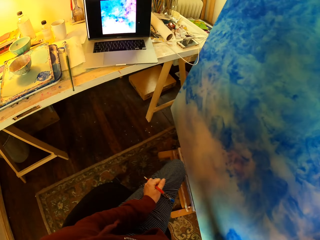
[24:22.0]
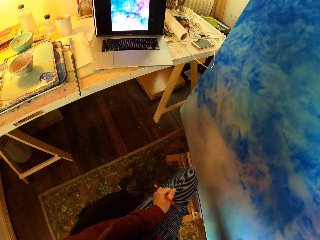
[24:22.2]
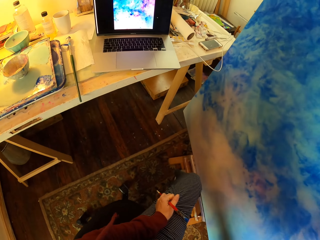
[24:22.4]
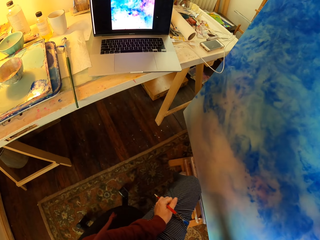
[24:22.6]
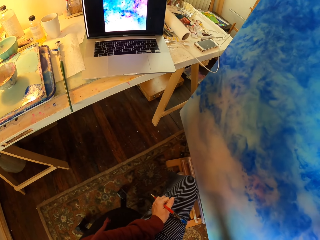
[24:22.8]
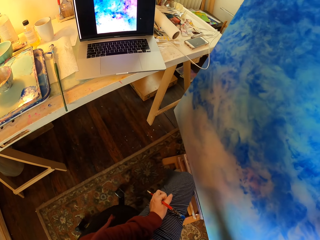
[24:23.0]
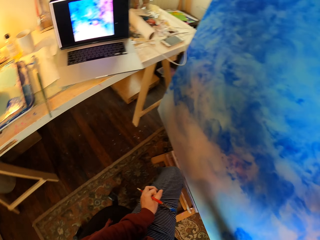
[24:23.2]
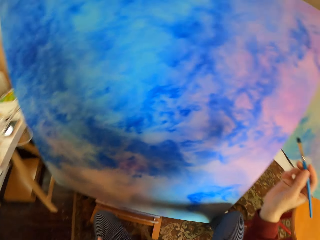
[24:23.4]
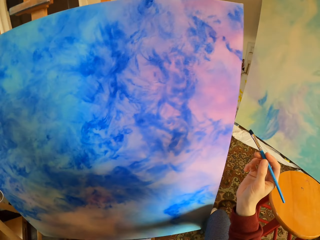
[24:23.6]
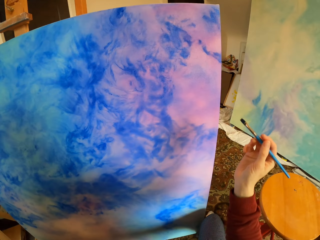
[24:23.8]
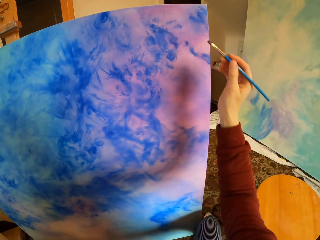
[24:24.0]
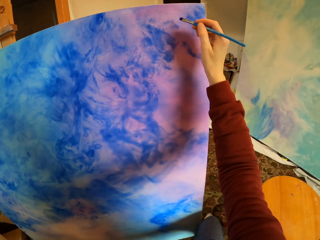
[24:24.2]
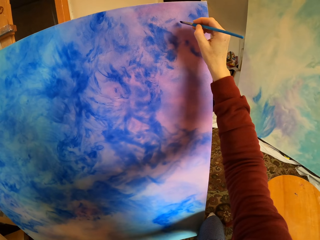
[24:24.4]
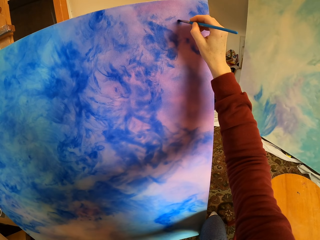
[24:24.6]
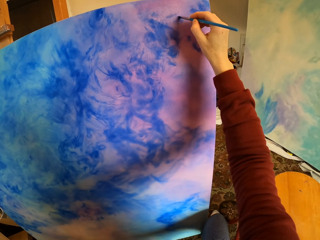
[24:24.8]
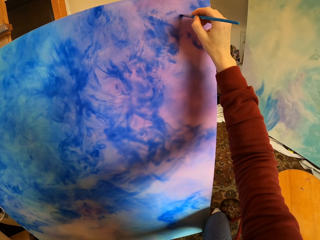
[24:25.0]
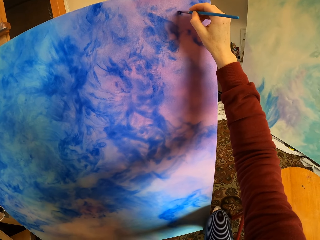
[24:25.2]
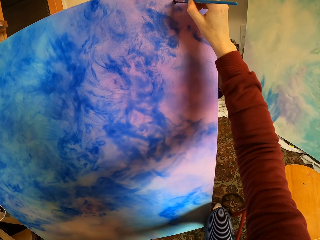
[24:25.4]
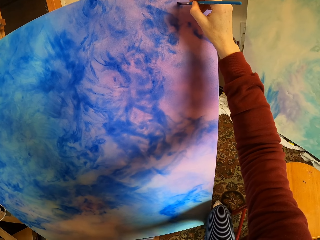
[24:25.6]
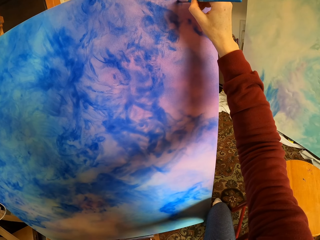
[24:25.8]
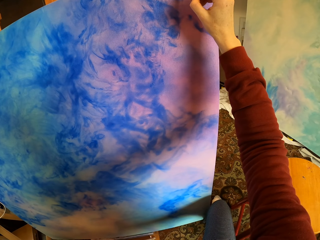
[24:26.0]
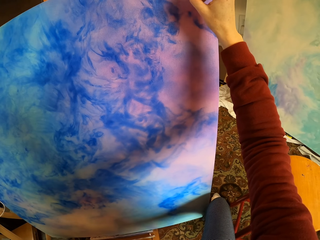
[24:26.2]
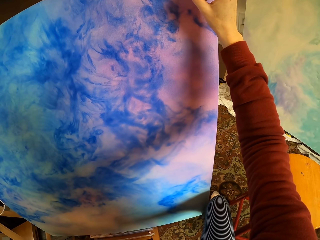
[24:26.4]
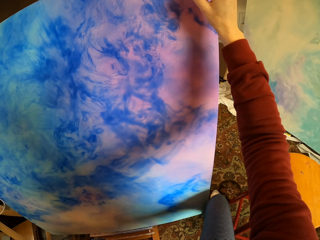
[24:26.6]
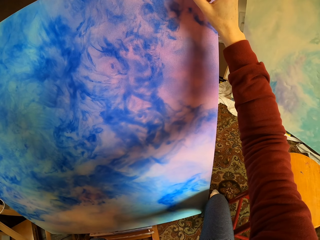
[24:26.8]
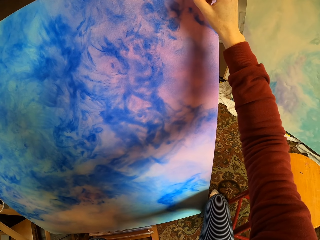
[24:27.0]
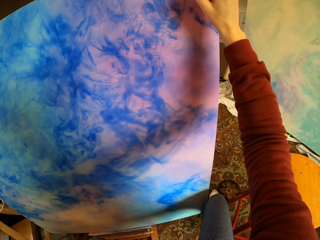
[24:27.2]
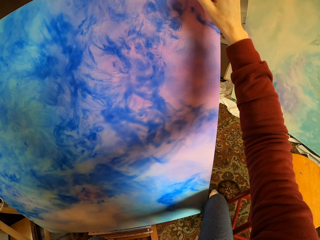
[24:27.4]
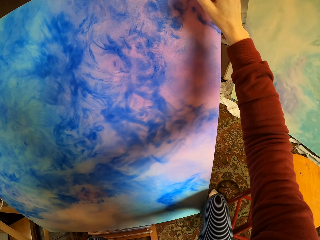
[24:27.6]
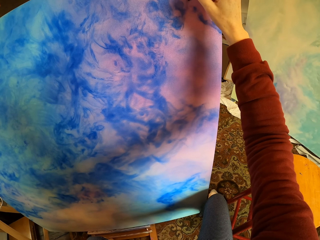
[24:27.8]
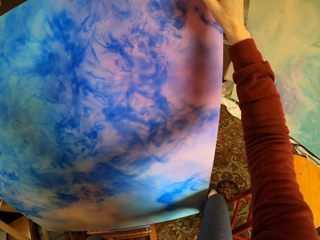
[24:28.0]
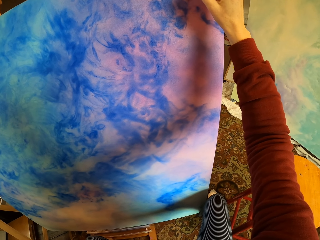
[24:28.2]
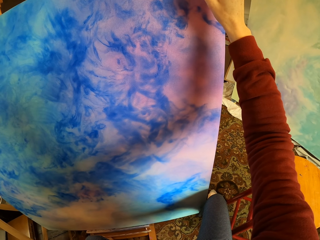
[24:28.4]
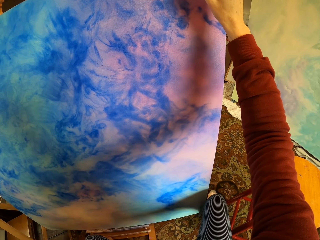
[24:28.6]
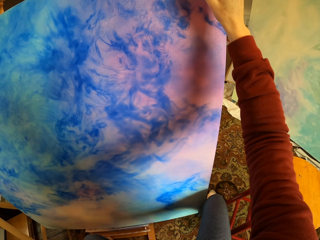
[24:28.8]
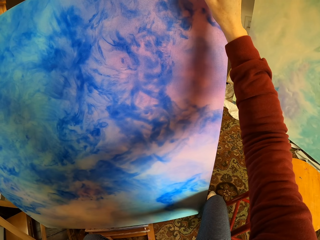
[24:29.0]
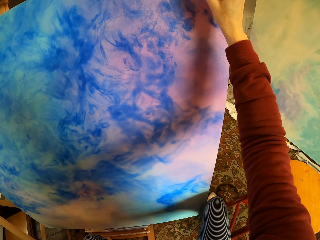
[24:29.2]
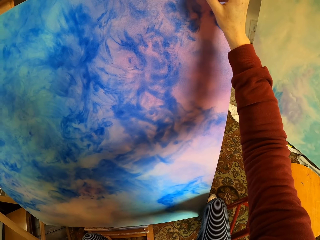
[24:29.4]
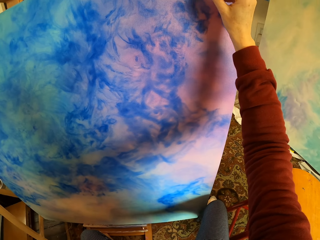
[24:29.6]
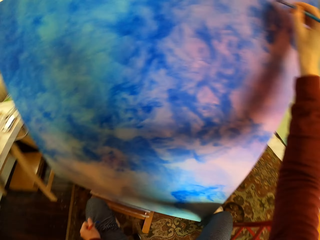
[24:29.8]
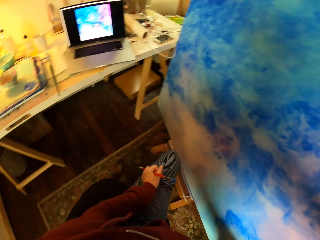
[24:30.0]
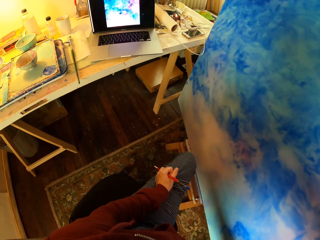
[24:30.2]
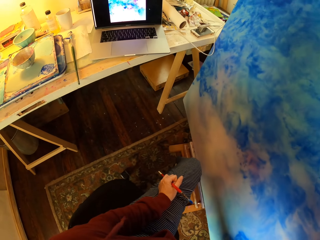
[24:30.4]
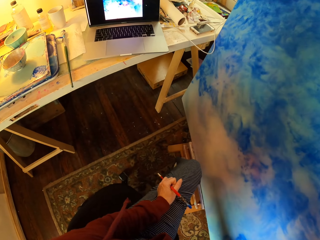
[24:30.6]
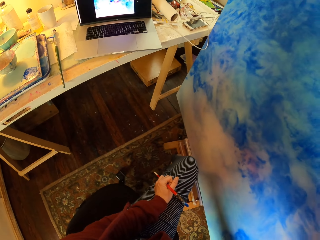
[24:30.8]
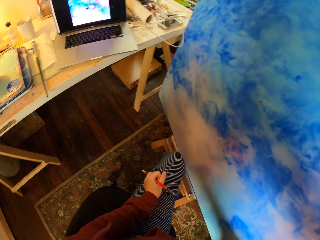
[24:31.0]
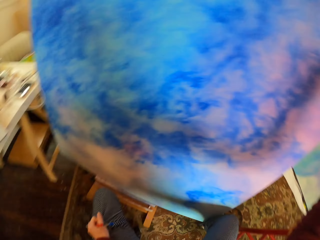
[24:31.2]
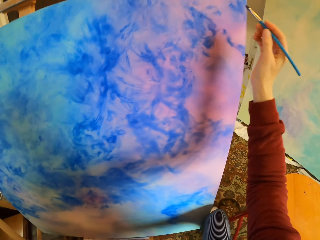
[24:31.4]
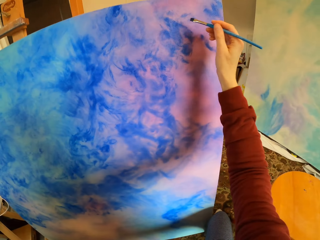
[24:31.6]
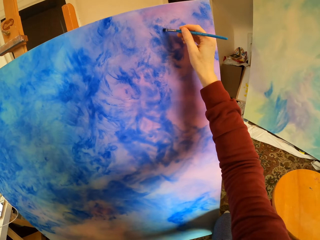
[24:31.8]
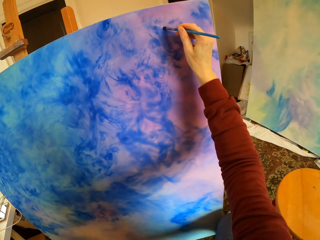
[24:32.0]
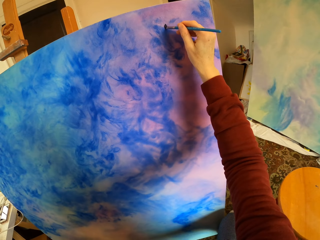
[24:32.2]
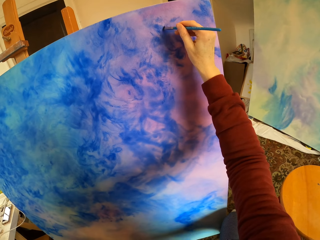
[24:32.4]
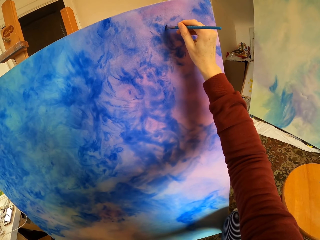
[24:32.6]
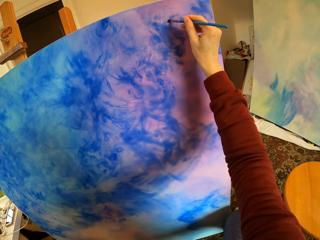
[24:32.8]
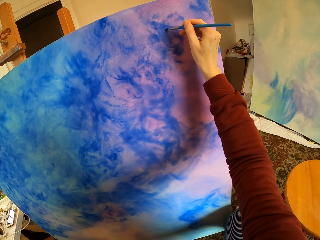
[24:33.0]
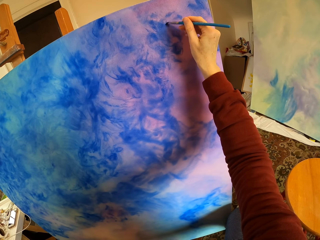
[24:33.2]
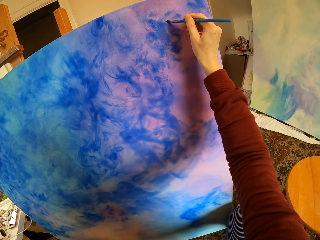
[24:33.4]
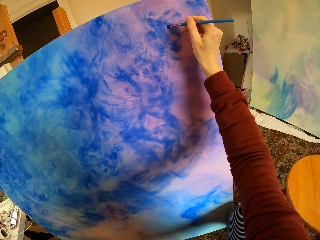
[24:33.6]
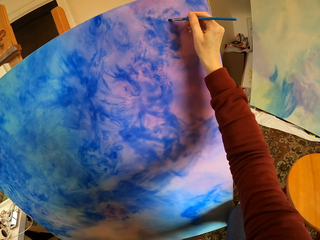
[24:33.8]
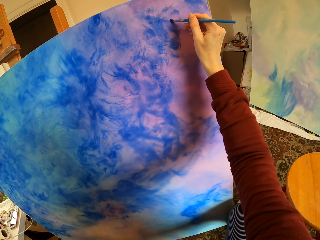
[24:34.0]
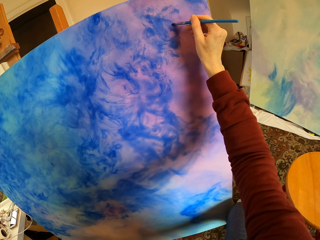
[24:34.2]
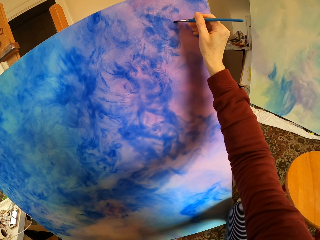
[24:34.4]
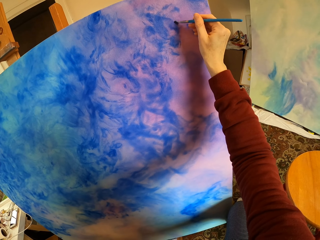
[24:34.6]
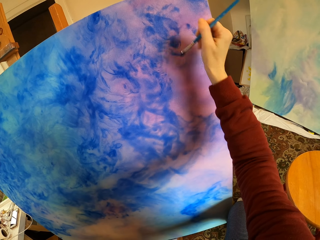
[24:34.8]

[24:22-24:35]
The camera wearer looks at the laptop. They paint art. They look at the laptop. They paint the art.

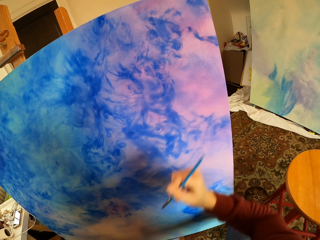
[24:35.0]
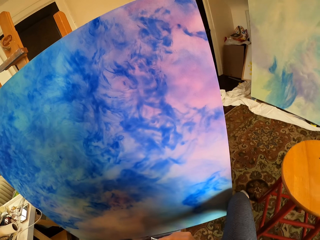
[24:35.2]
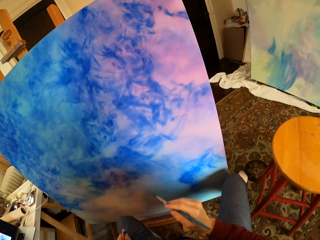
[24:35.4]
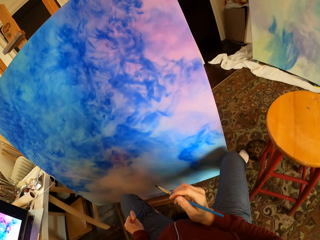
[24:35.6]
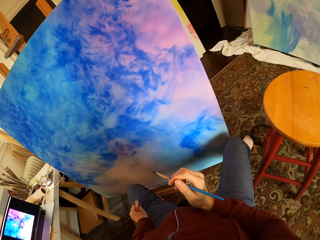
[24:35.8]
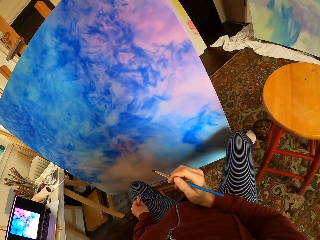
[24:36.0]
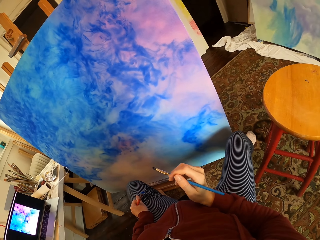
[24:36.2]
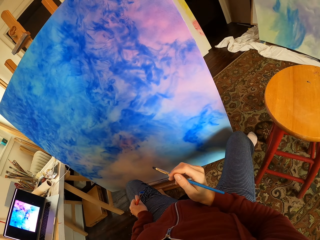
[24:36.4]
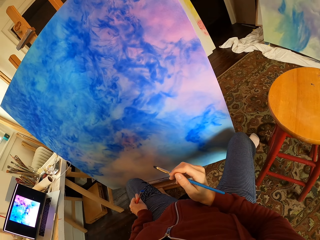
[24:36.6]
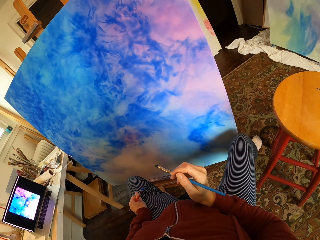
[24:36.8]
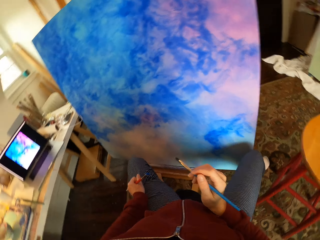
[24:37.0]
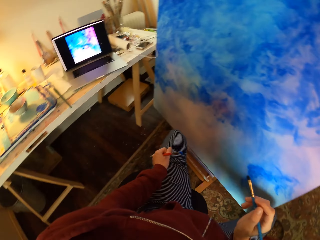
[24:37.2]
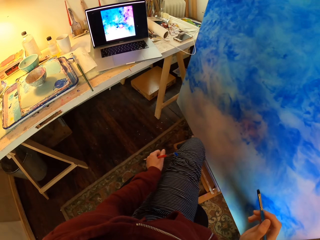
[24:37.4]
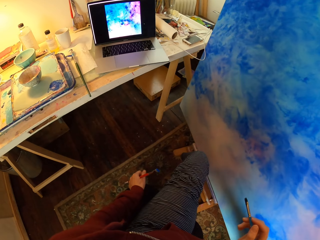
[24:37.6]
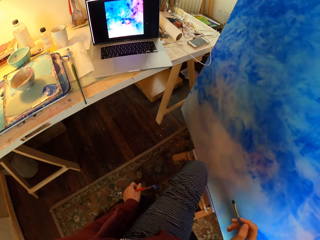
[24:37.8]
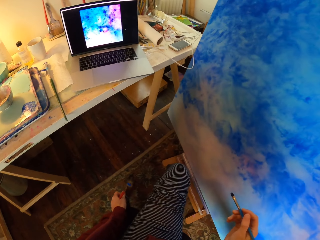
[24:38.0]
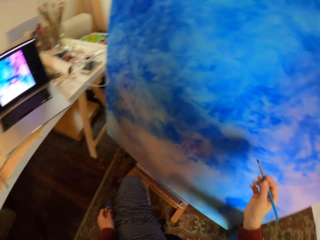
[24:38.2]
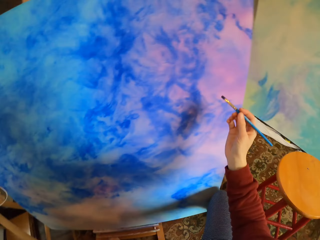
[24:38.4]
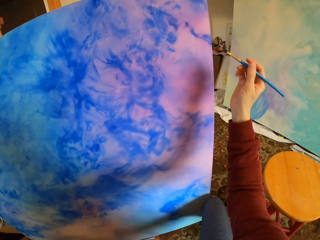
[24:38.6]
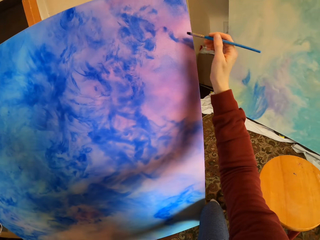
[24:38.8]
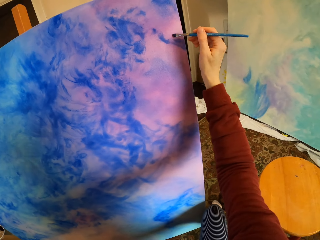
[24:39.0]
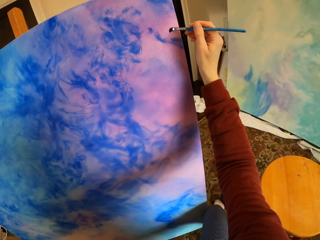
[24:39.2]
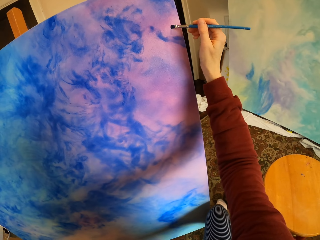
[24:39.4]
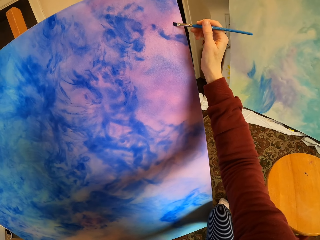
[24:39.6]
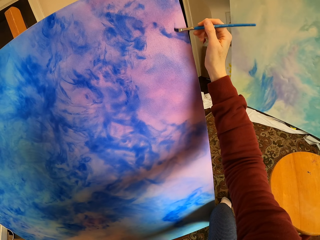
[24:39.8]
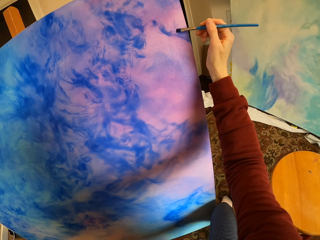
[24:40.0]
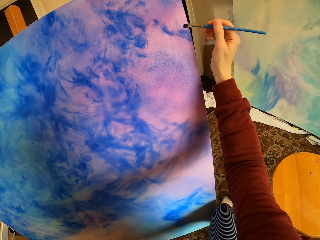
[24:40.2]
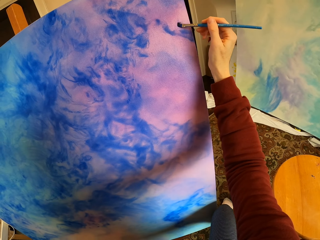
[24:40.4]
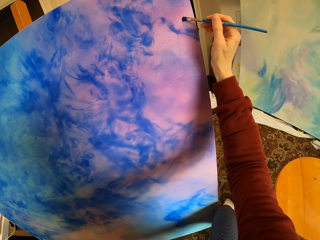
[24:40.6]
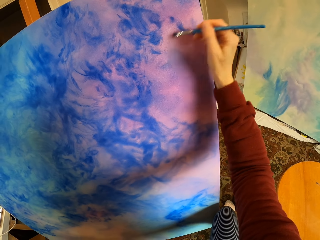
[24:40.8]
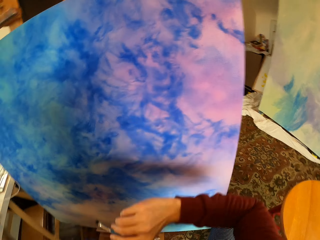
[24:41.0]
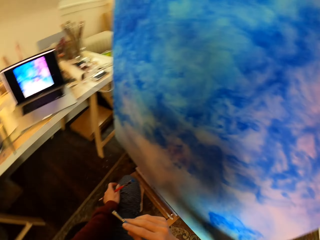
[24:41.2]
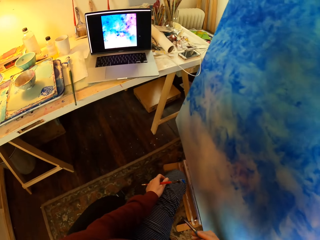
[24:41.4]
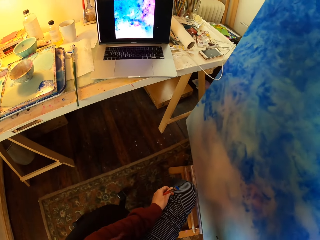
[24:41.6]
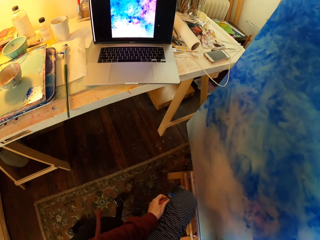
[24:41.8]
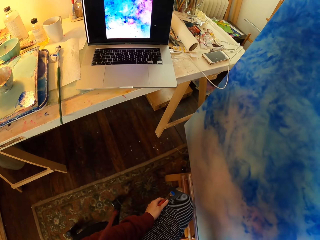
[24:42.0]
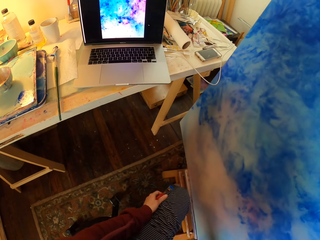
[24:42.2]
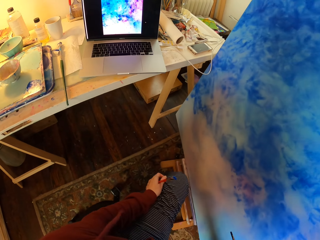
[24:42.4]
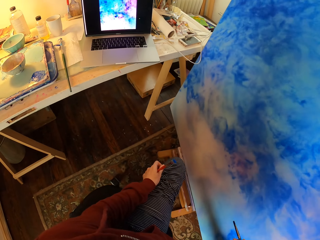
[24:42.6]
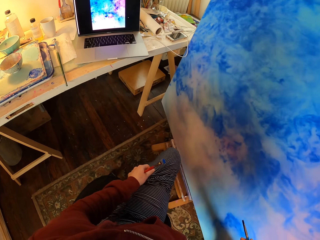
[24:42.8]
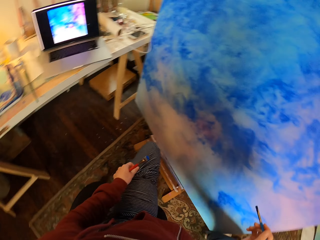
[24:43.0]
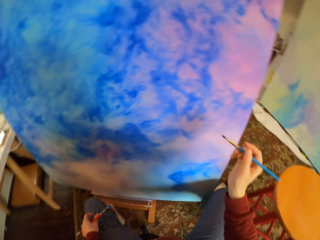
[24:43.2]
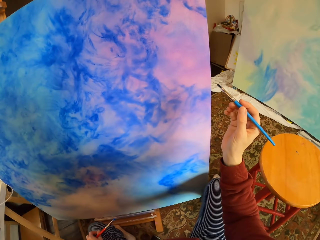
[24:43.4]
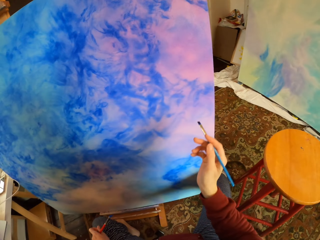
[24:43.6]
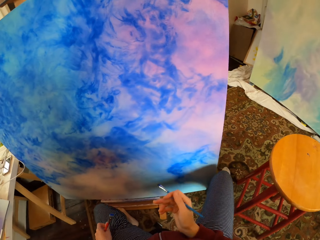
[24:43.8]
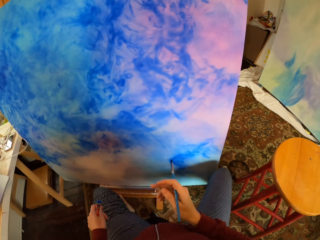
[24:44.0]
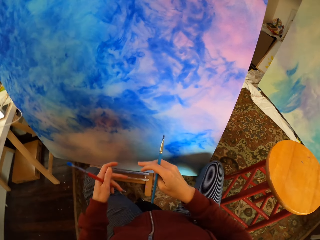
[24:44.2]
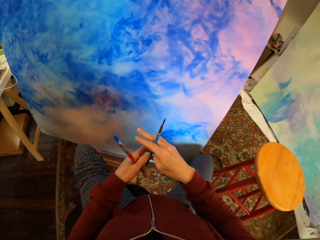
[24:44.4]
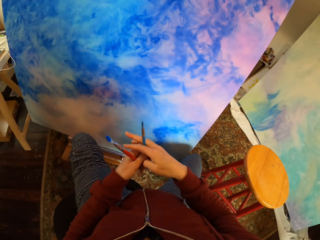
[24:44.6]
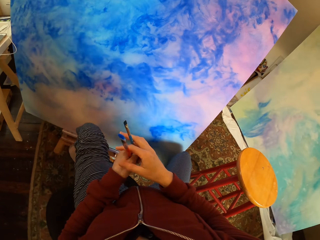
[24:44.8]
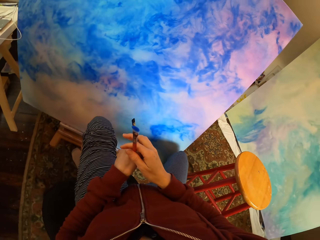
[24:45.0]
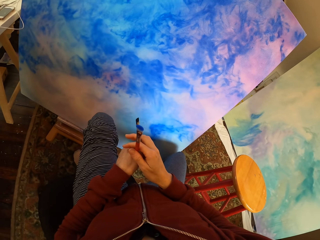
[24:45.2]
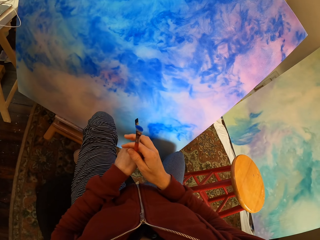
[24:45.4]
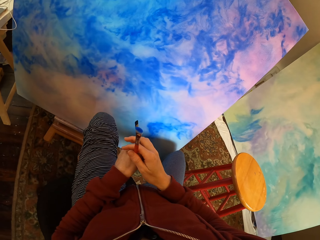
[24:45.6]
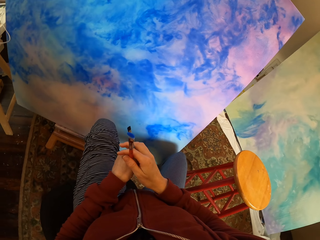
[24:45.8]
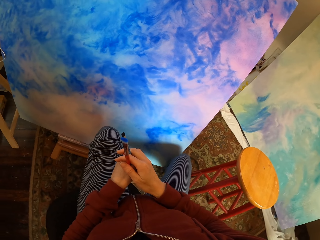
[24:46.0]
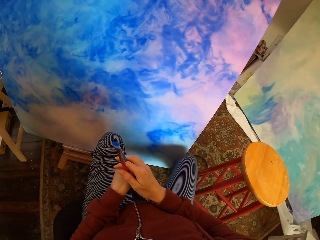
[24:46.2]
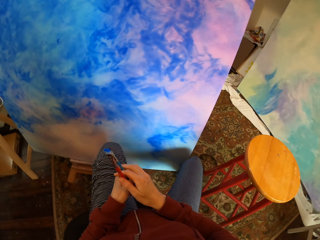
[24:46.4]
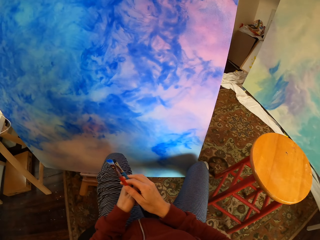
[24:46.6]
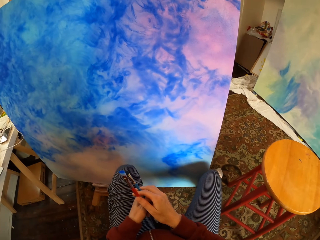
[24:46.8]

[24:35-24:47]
The camera wearer looks at the paint. They look at the laptop. They paint art. They look at the laptop. They exchange a paint brush.
